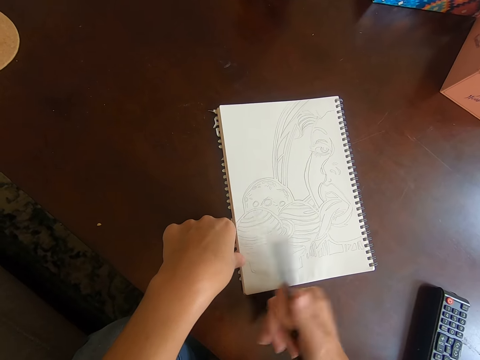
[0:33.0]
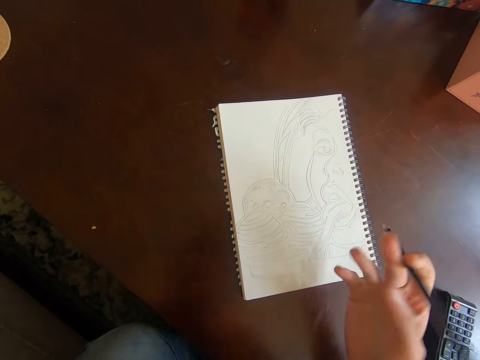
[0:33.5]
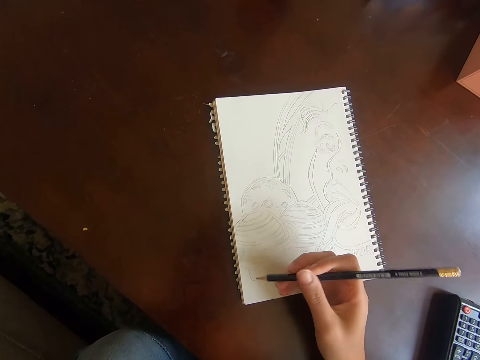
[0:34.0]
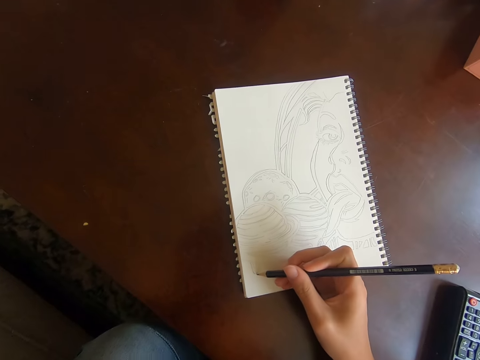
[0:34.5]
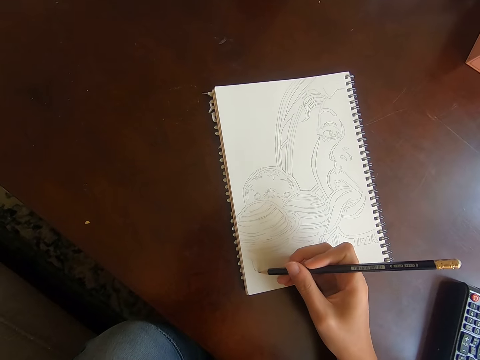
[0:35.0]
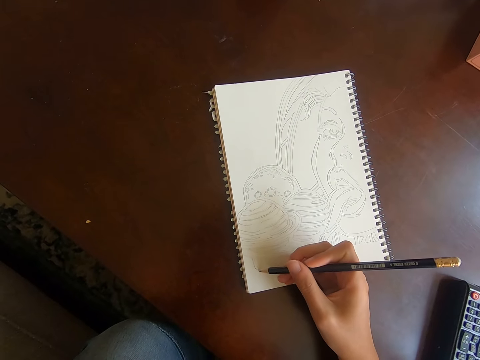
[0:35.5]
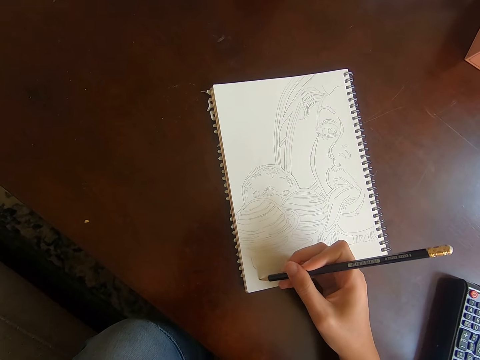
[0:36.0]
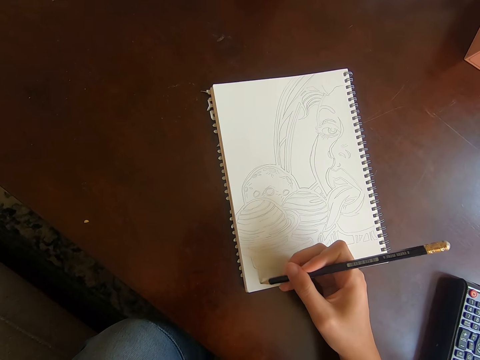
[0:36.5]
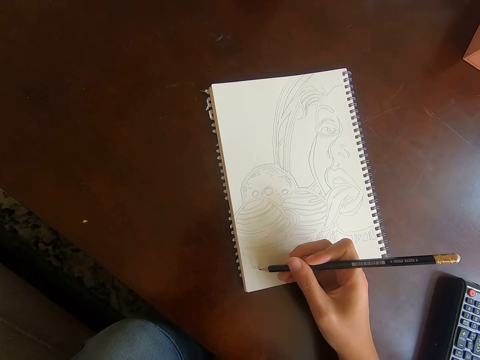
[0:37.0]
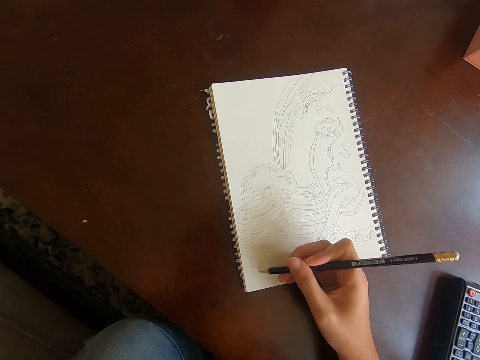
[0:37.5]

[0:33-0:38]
The camera wearer wipes erased particles with the right hand. They turn a pencil in the right hand. They draw on a book.

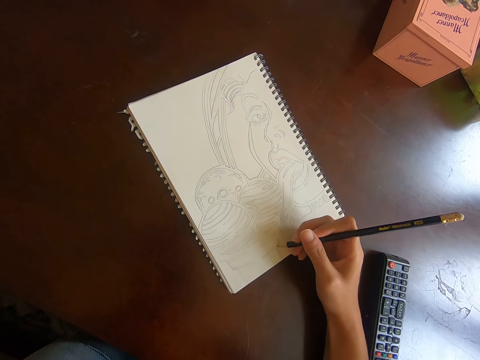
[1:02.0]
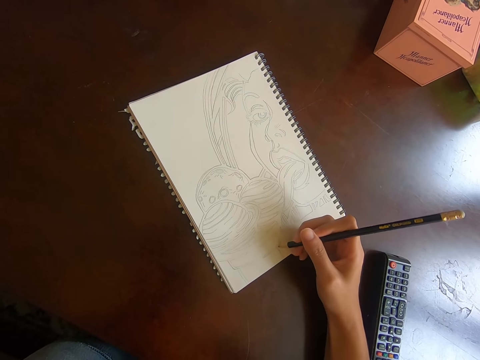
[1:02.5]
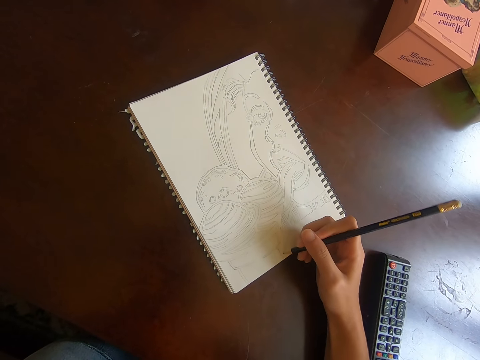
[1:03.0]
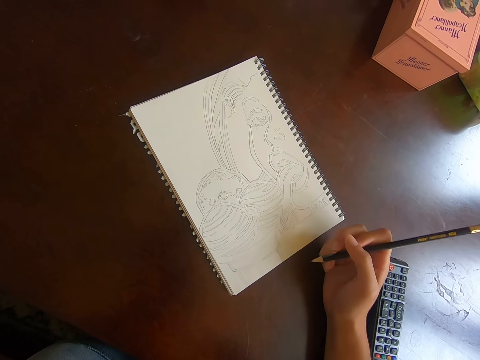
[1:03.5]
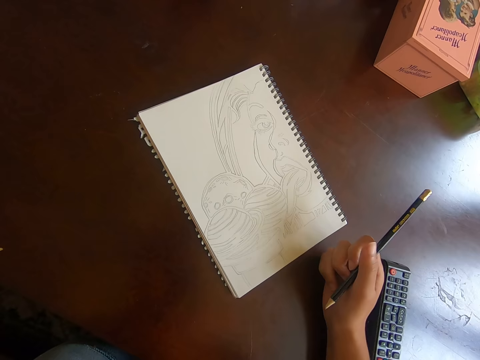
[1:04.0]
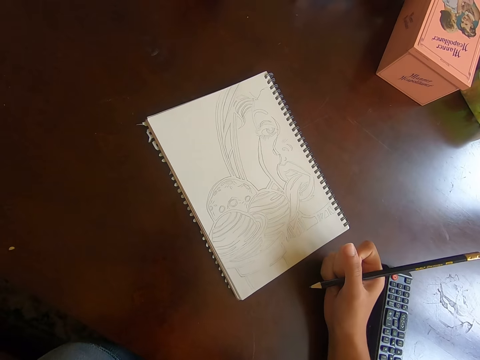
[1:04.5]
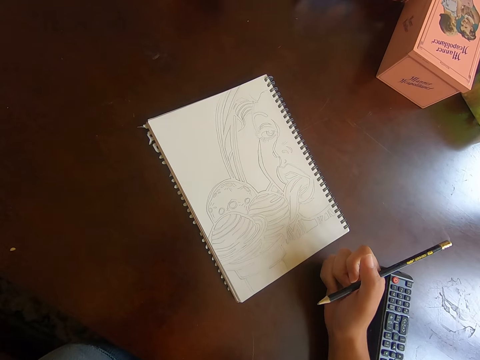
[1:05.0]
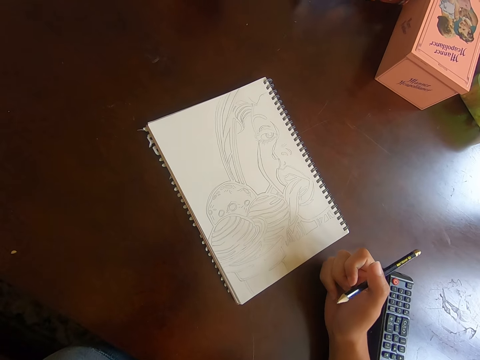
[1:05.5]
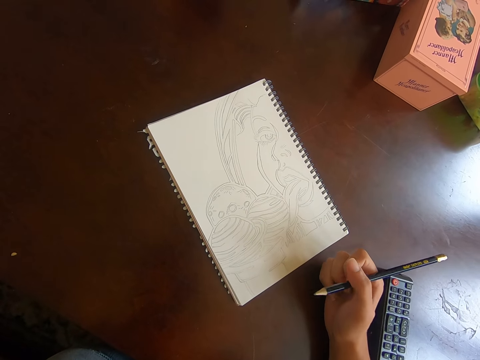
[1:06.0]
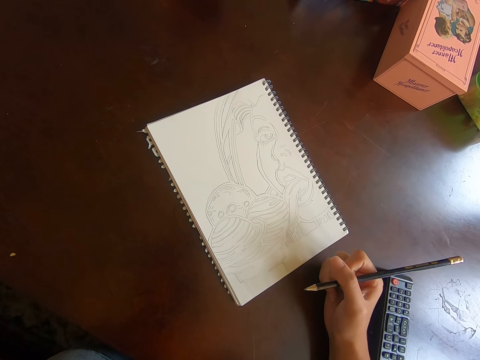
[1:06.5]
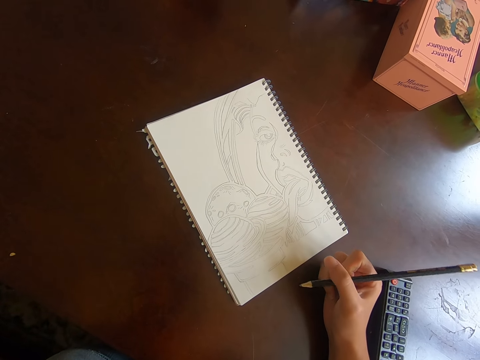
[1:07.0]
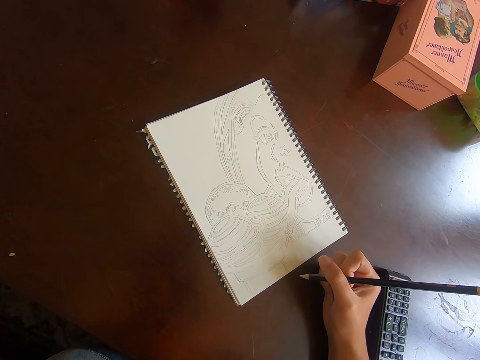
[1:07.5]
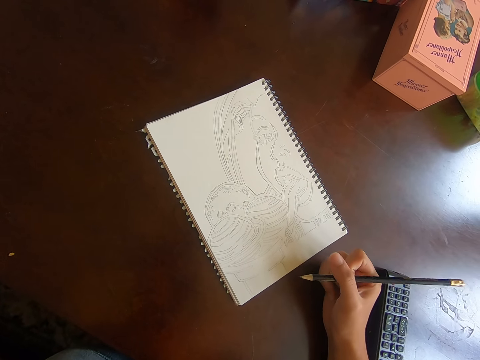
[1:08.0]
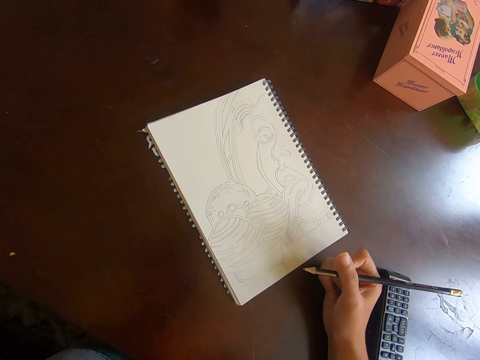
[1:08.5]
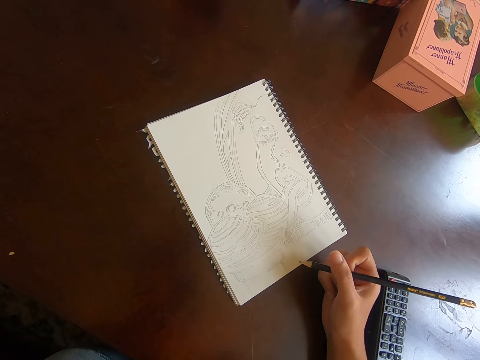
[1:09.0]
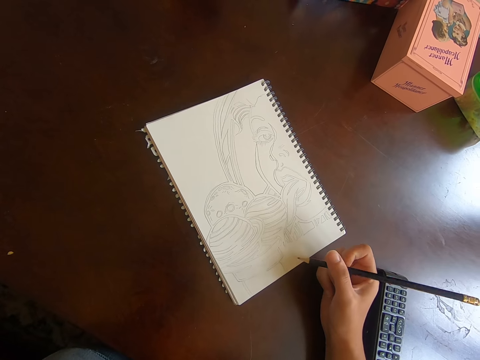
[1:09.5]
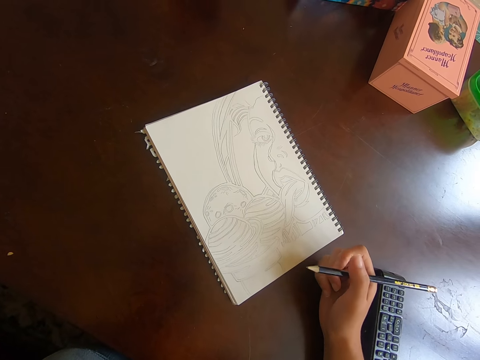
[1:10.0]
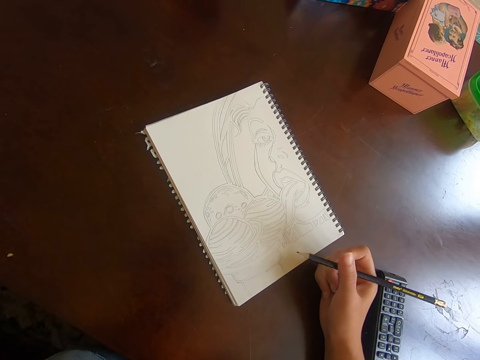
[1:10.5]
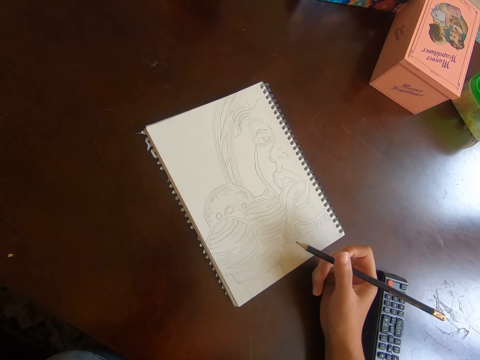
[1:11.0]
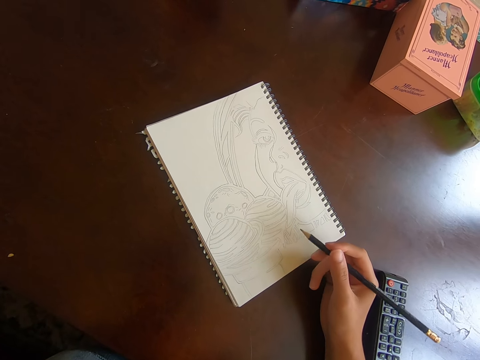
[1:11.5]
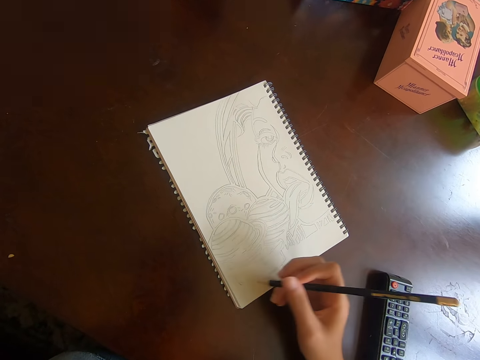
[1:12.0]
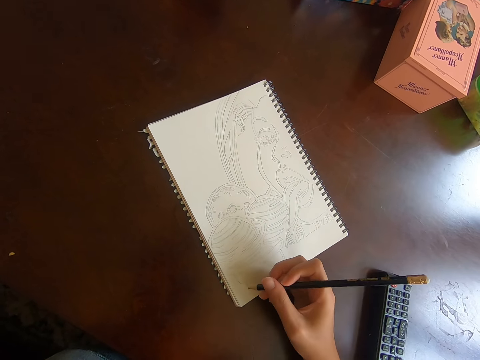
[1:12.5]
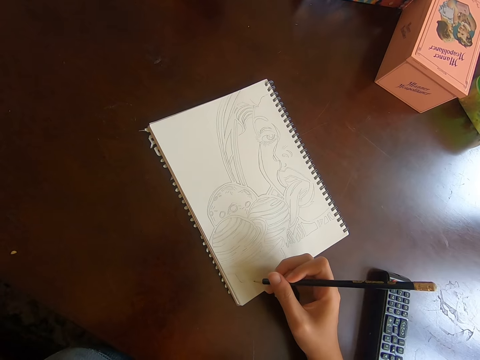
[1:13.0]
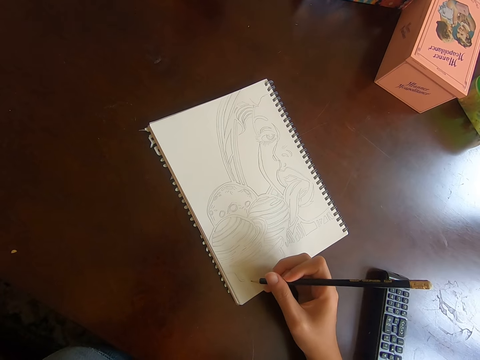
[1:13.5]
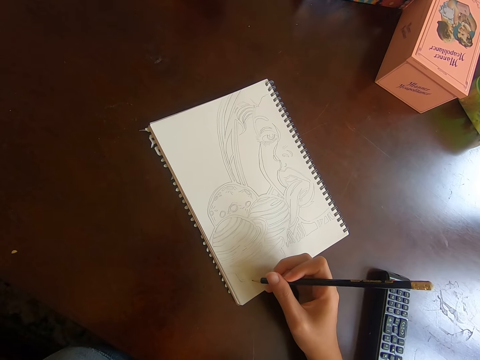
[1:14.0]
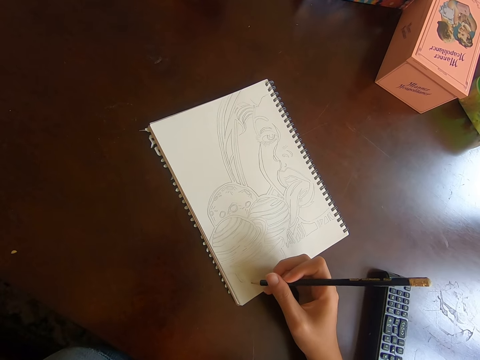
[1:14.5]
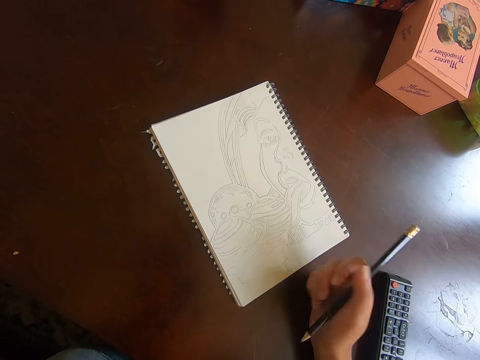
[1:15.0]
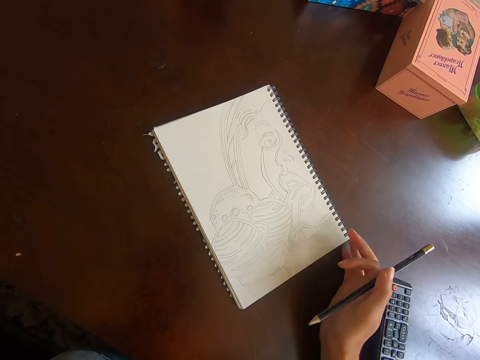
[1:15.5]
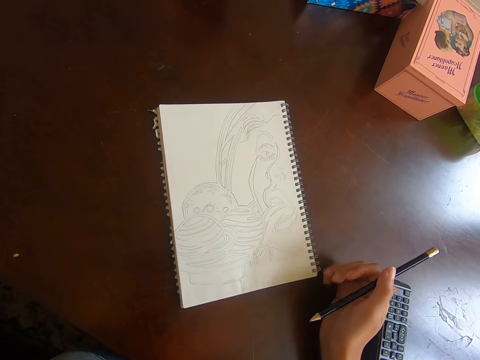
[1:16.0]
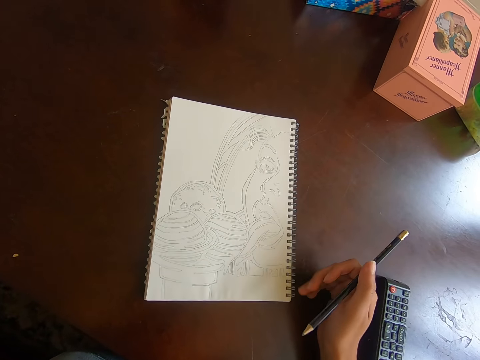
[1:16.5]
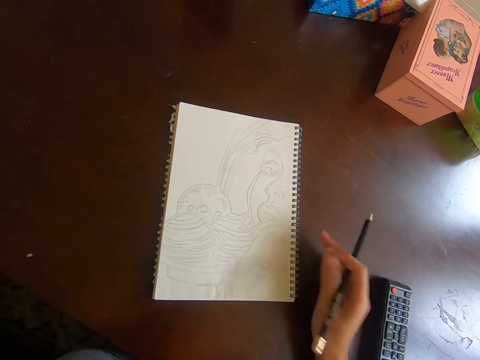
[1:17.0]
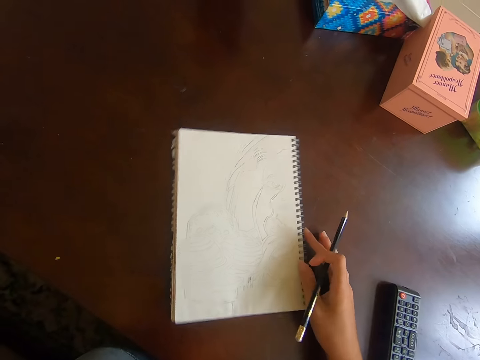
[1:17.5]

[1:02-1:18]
The camera wearer holds a pencil in the right hand. They draw on a book. They rotate the book on the table.

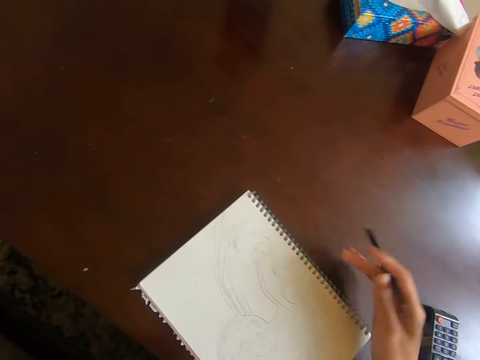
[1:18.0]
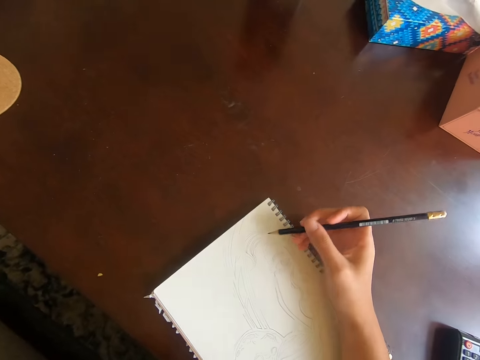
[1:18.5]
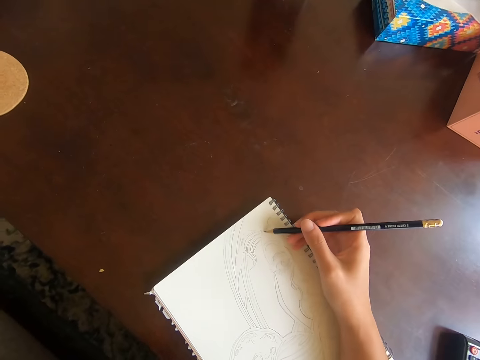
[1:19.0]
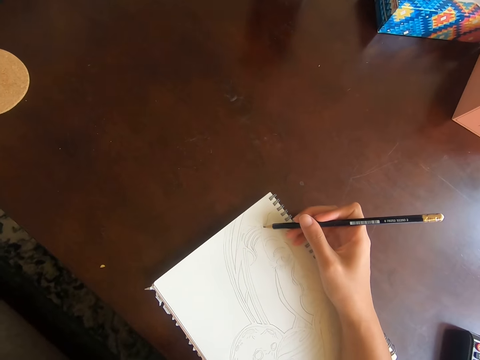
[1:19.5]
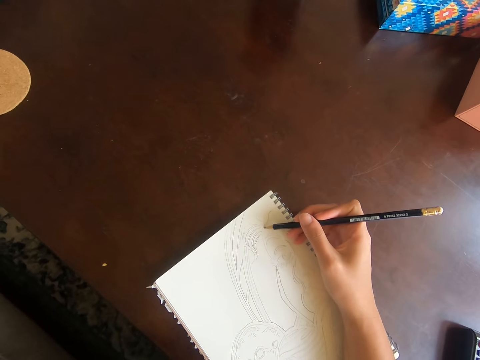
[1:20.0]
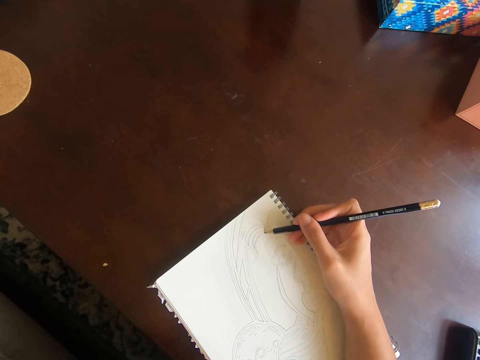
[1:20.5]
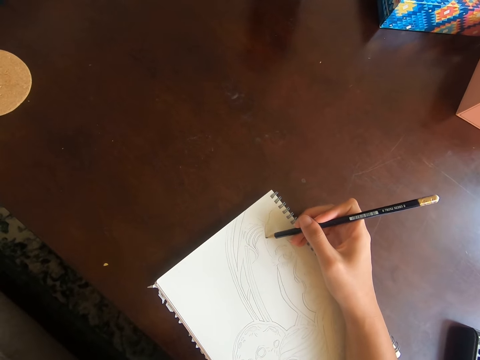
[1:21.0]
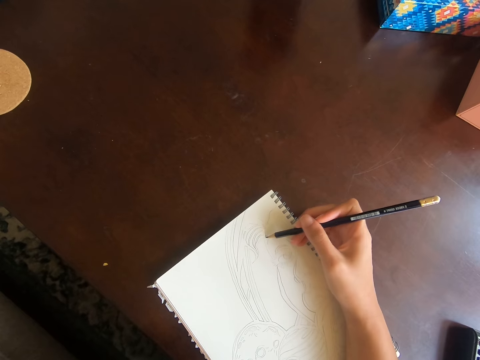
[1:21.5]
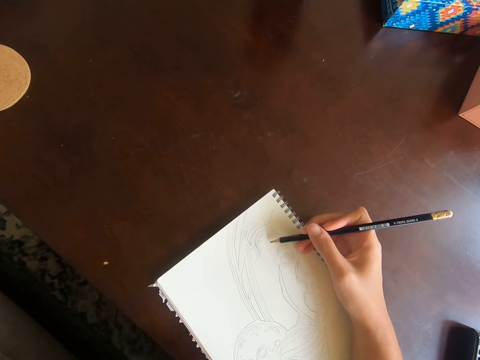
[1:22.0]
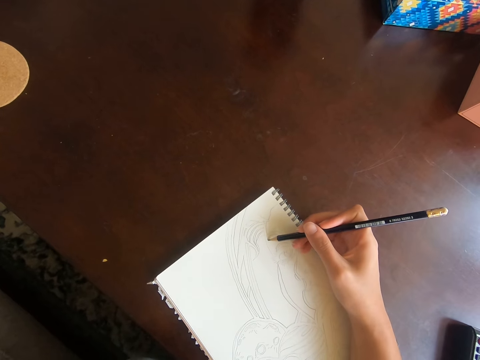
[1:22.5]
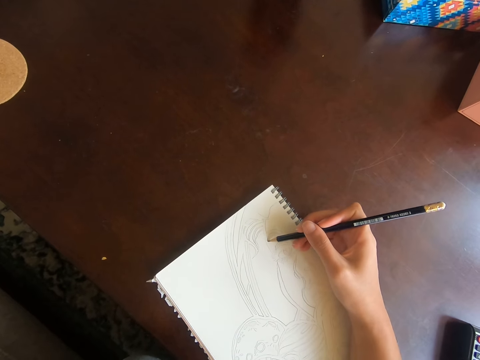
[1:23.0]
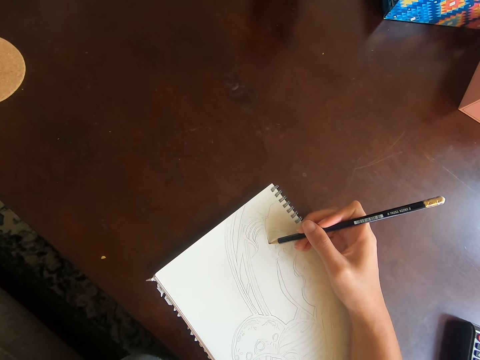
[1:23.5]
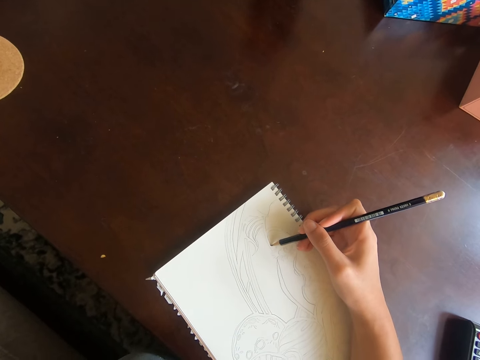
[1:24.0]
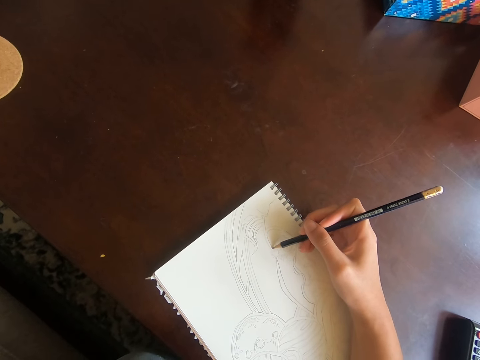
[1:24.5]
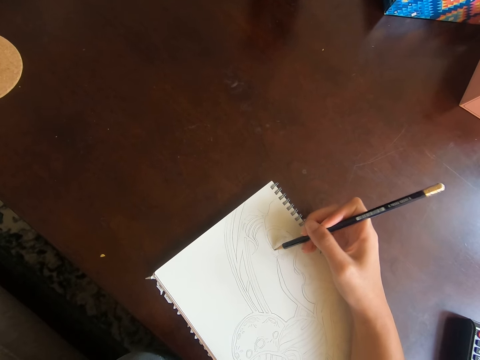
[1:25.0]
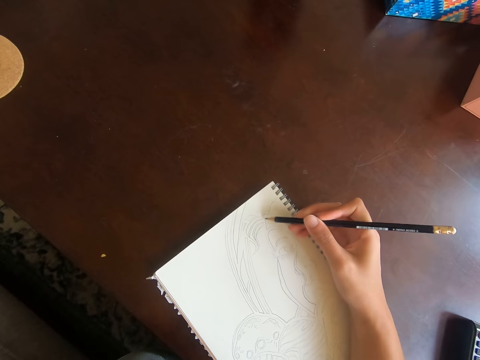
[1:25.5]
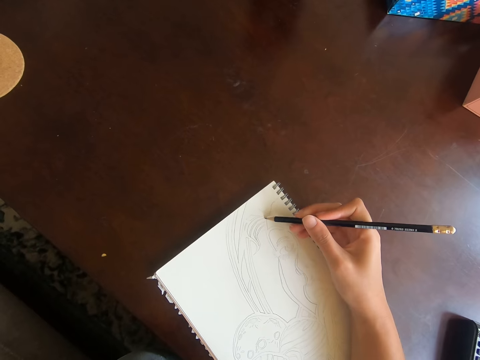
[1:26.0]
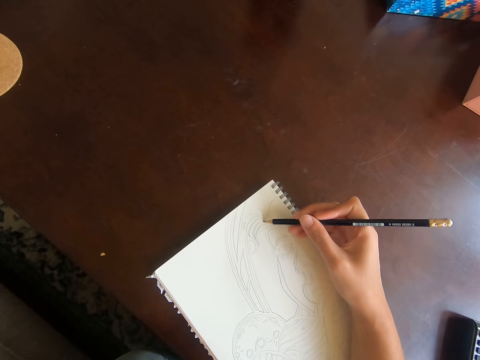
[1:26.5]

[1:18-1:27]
The camera wearer draws on a book.
